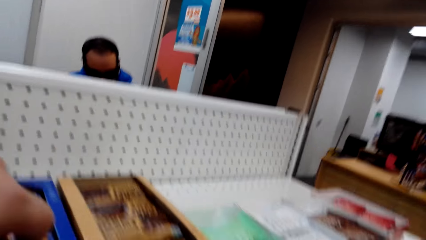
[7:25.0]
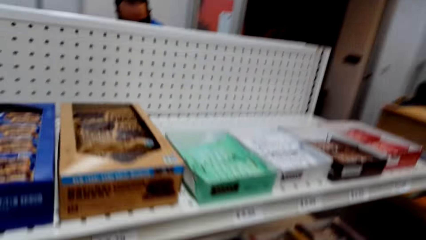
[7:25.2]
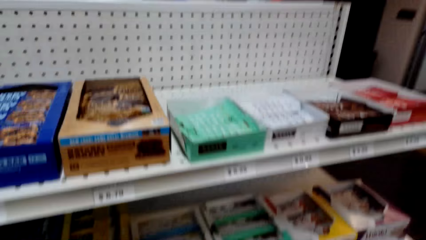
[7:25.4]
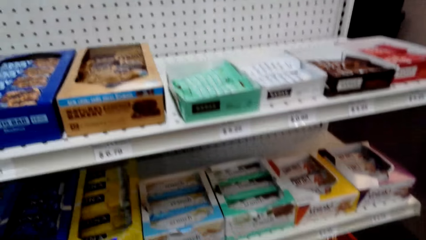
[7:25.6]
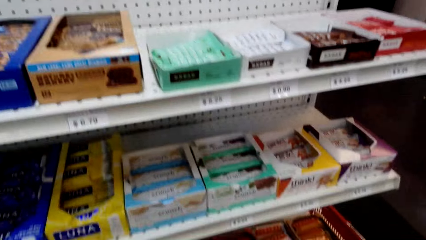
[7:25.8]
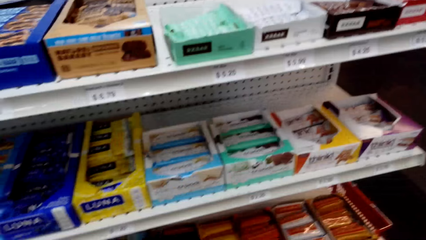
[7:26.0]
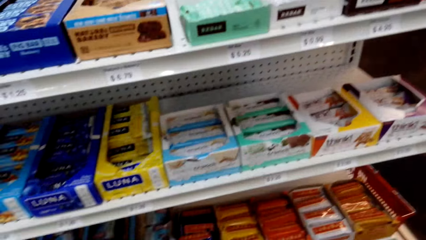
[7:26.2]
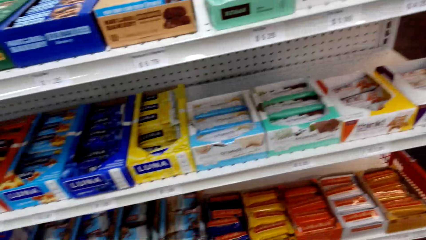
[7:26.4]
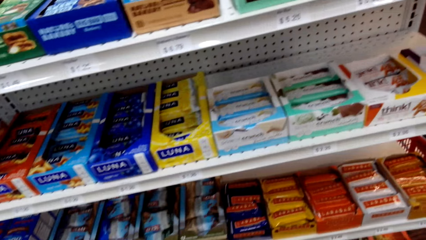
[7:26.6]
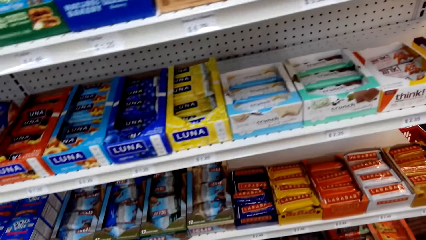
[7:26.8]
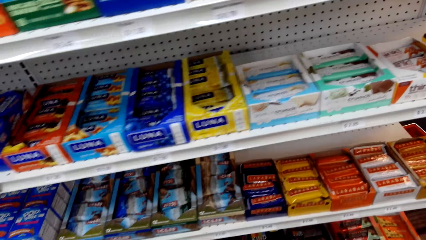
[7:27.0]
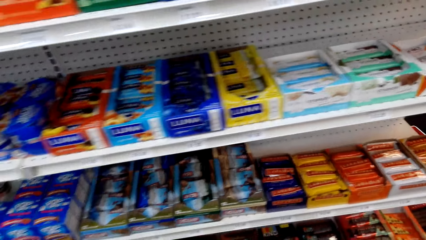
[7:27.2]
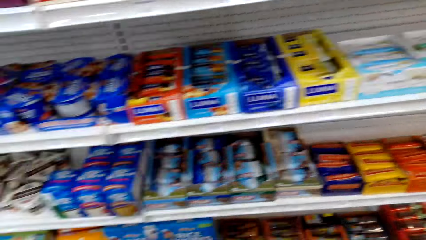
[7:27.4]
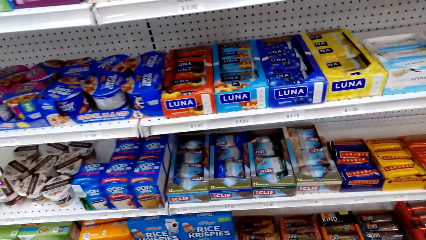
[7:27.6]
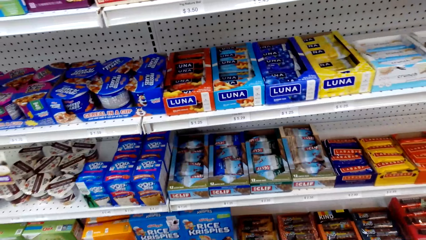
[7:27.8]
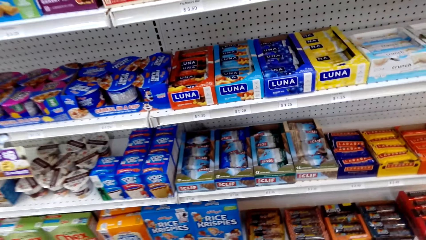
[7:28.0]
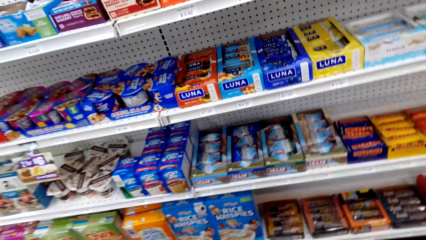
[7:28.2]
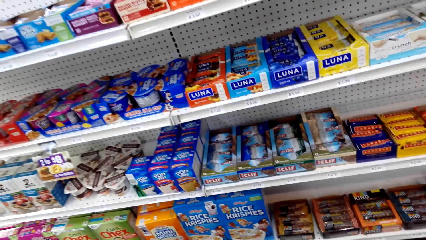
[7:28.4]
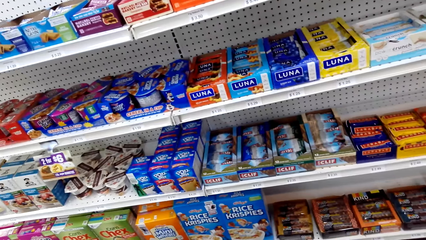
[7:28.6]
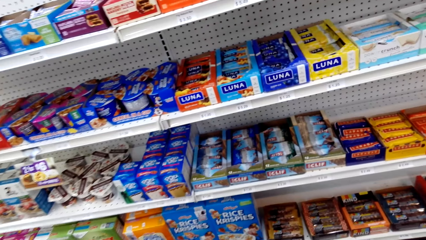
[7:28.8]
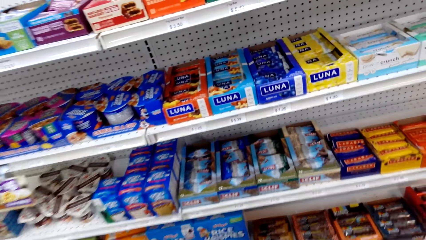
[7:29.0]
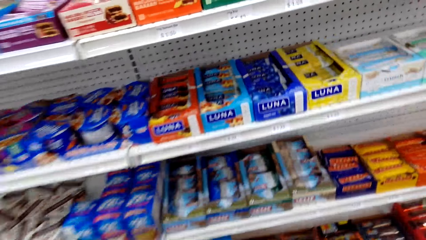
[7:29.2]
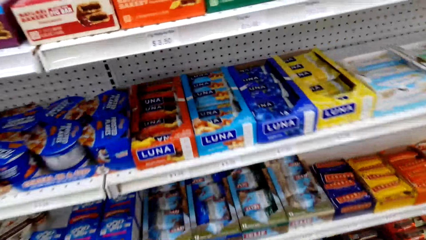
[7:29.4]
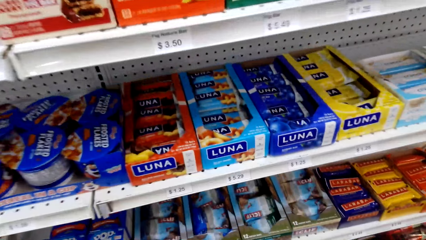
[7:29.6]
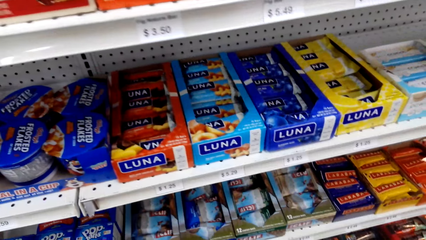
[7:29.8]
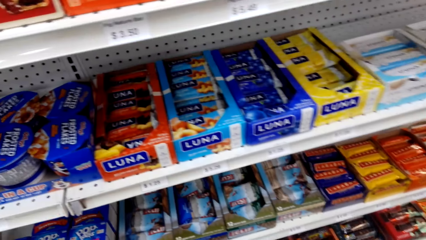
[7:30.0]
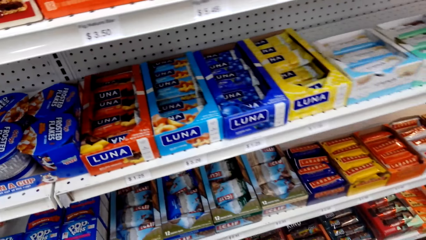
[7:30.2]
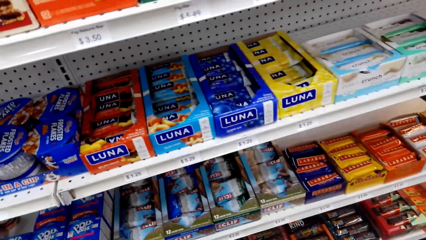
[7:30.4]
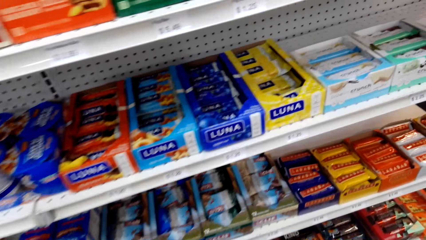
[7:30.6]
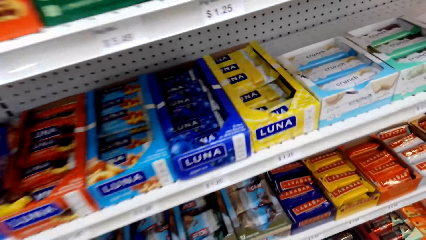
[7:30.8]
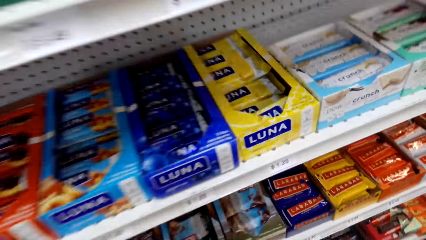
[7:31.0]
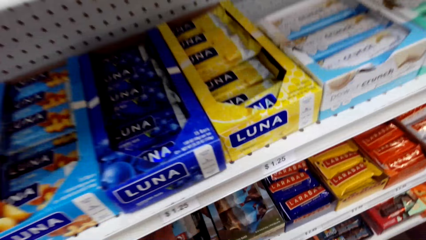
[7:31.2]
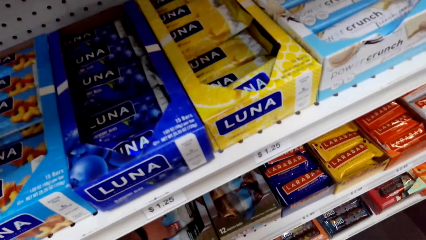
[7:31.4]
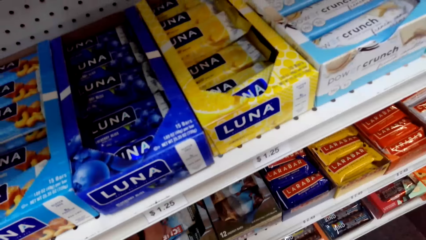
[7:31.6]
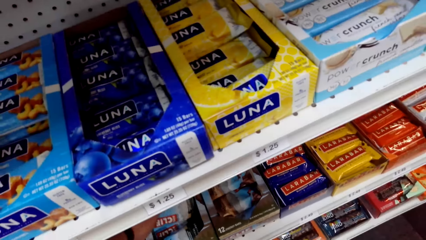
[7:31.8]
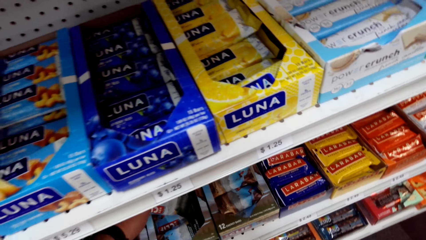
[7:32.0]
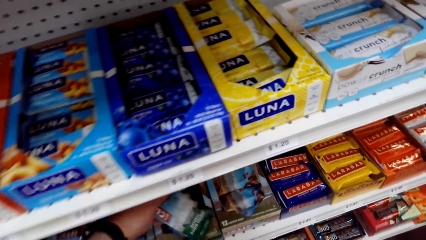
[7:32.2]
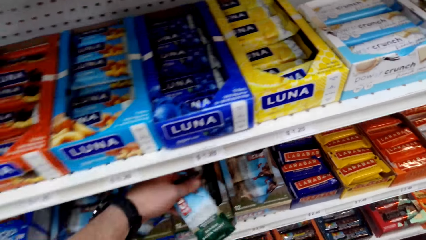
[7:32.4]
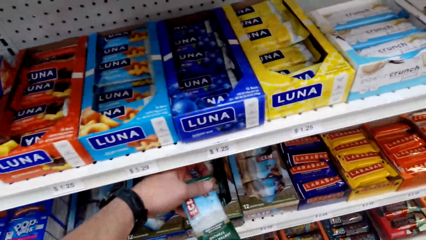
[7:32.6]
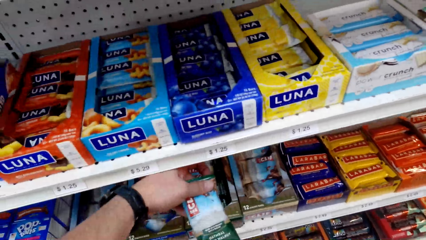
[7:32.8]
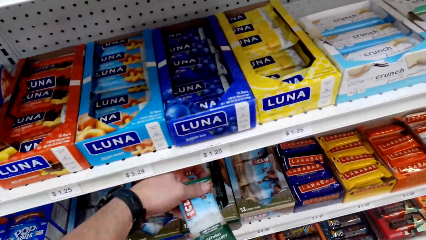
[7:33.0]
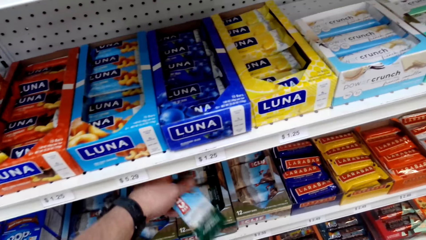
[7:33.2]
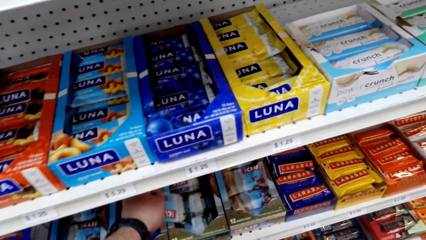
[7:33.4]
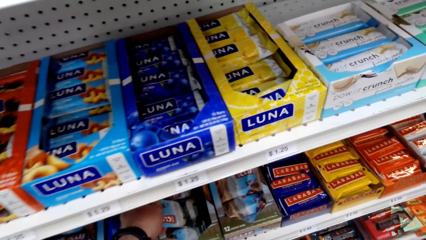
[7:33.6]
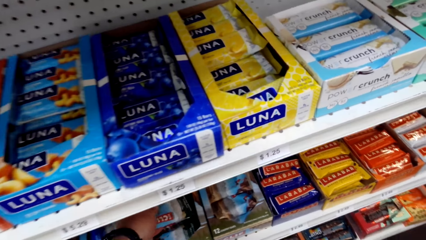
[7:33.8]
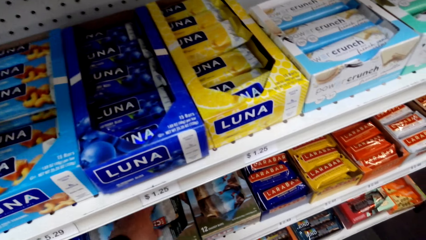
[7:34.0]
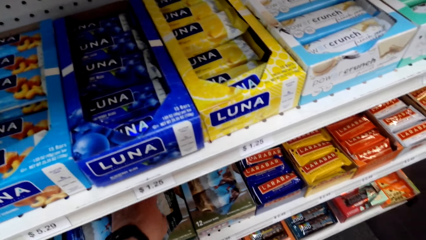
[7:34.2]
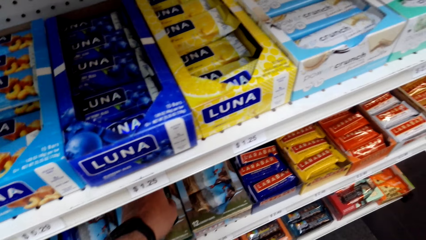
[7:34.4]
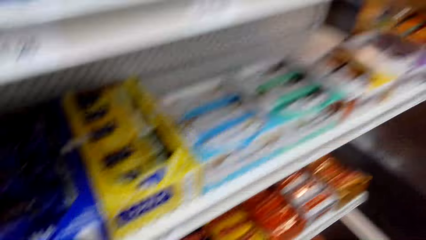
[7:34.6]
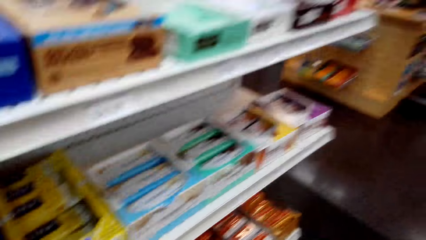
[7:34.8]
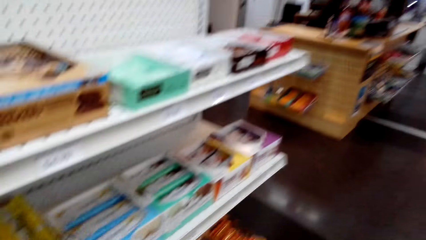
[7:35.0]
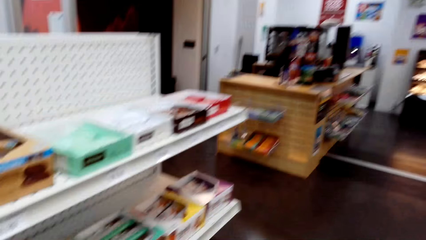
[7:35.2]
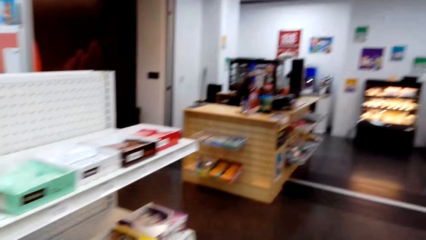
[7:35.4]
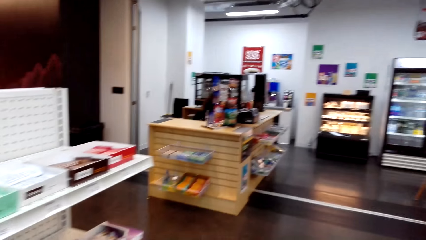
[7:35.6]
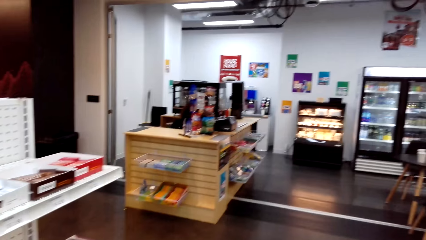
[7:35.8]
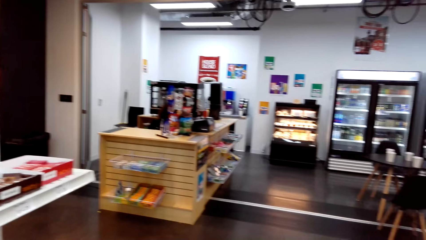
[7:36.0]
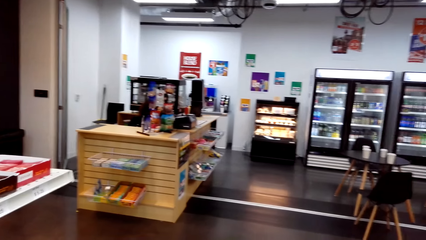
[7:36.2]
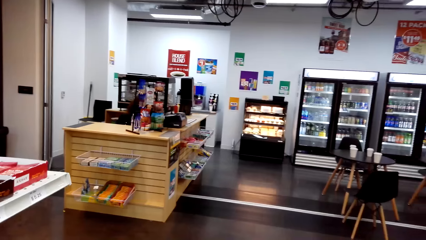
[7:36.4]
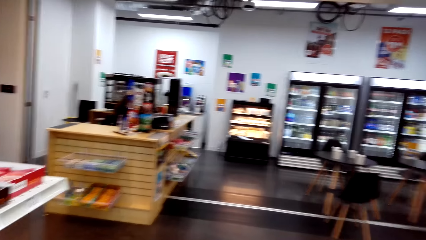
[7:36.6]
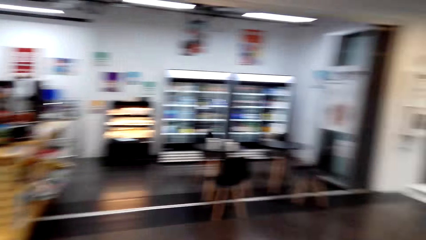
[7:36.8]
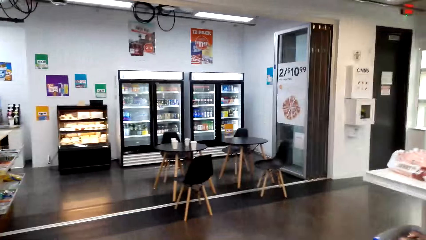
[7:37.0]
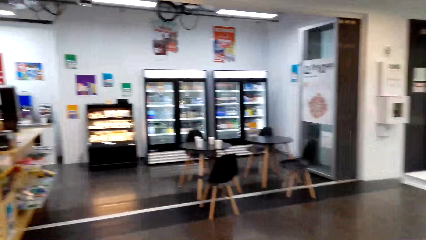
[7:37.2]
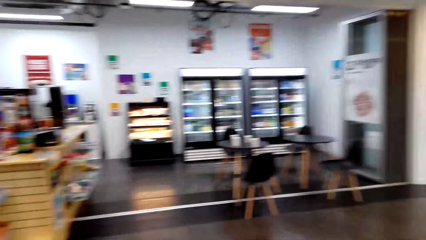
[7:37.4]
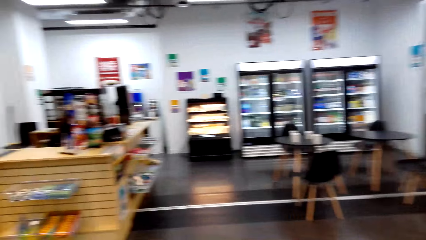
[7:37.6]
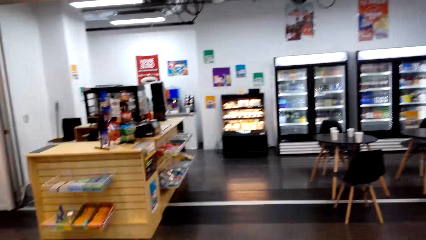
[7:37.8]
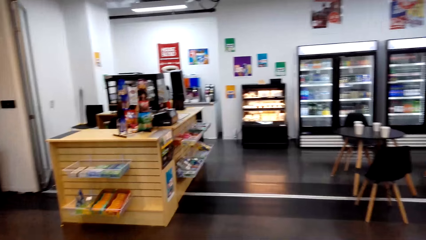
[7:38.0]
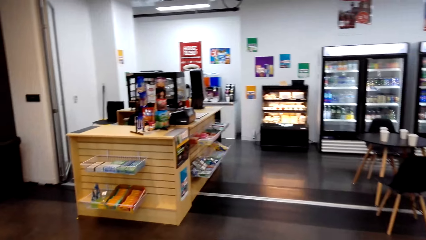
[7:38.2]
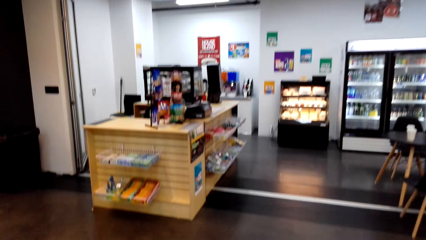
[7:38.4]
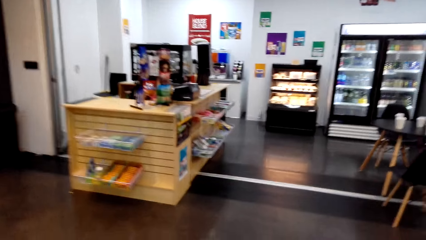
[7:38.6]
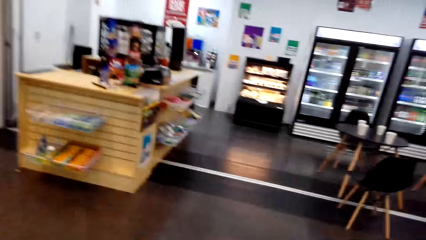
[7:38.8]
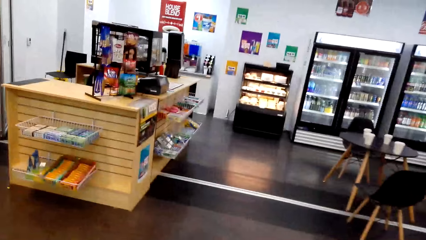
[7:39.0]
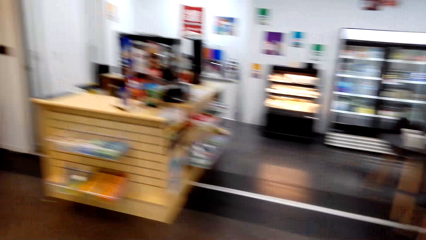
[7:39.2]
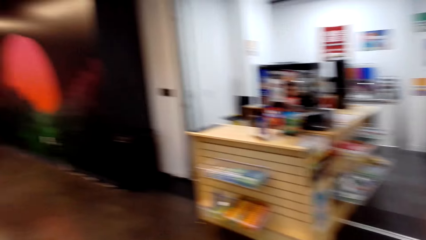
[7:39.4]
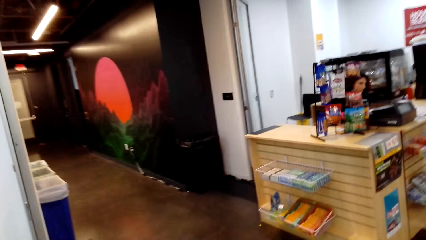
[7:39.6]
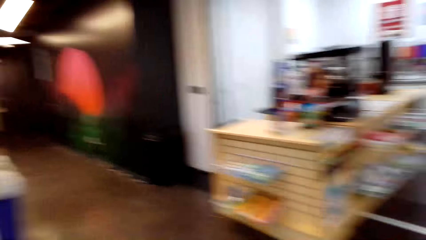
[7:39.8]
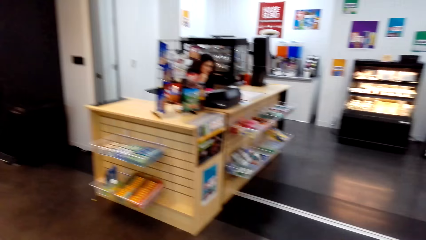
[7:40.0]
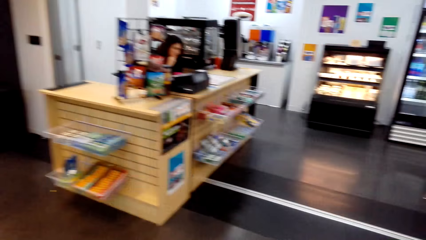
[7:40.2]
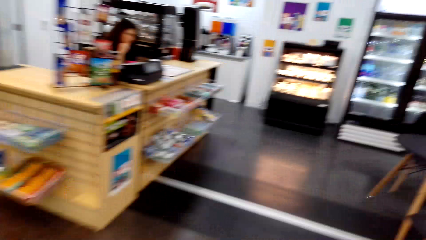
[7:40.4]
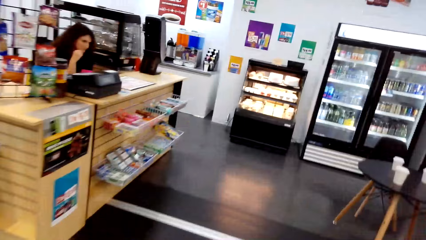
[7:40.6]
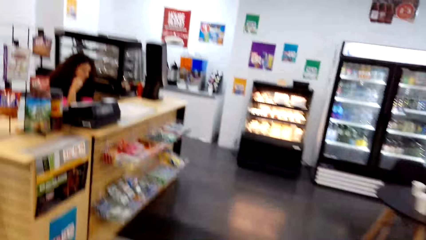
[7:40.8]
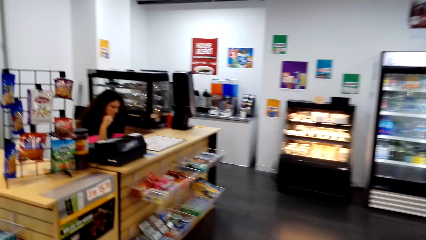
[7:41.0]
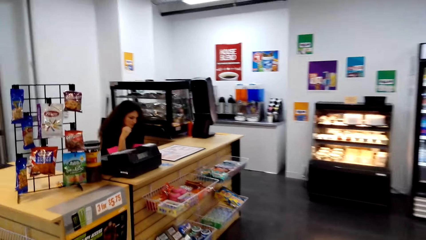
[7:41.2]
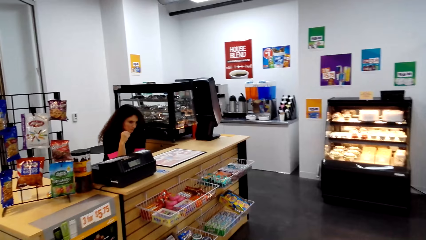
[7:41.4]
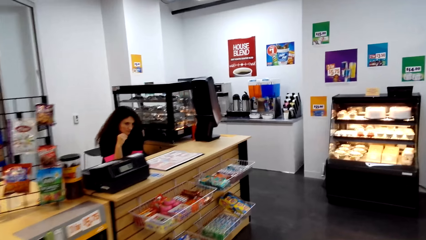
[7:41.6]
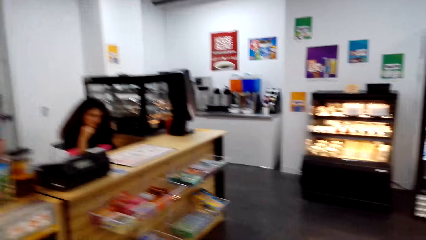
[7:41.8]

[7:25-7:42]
The camera wearer picks up a snack. They put the snack on the shelf, in the box. They walk around the room. They look around.
